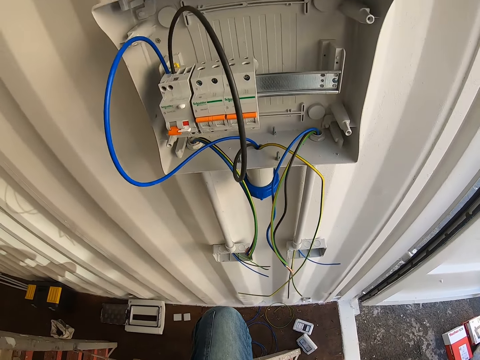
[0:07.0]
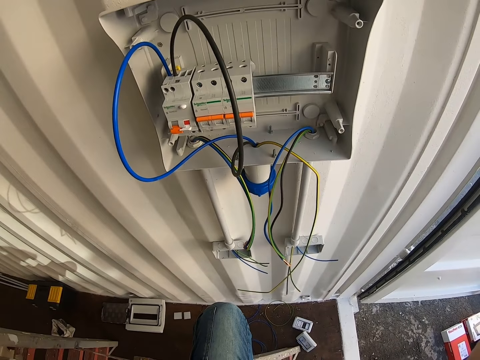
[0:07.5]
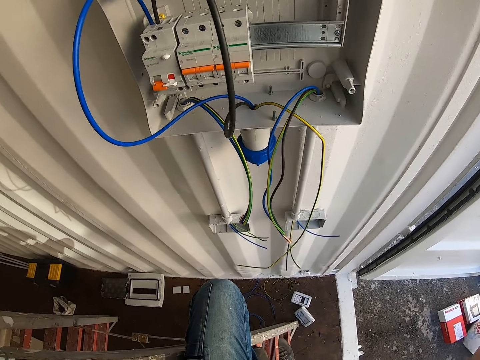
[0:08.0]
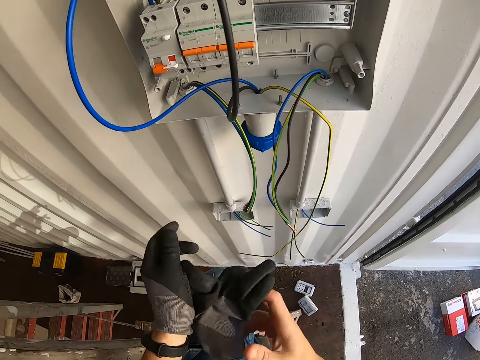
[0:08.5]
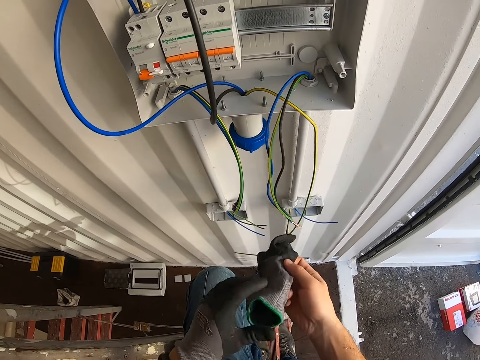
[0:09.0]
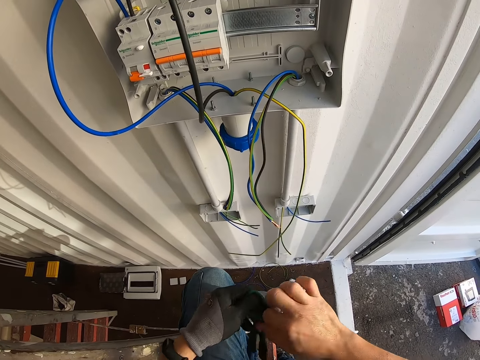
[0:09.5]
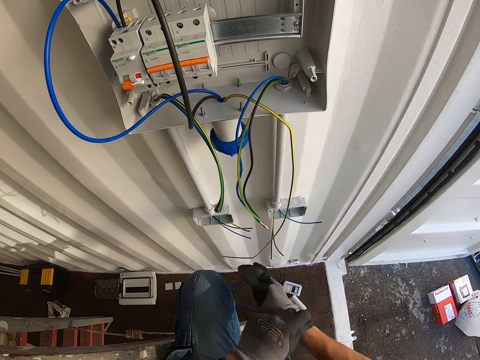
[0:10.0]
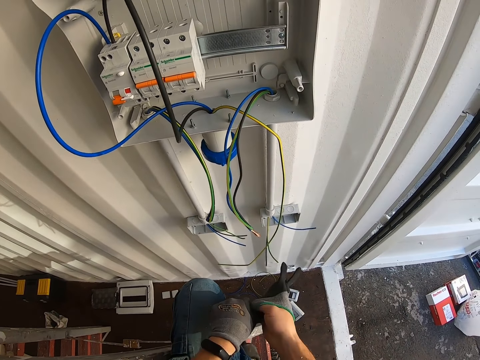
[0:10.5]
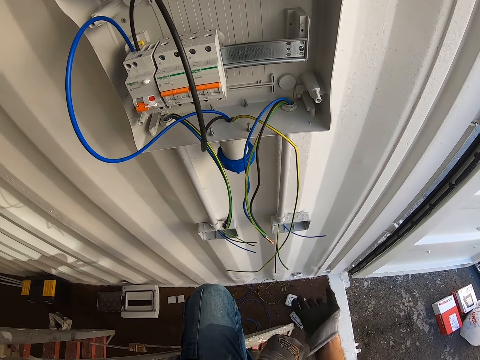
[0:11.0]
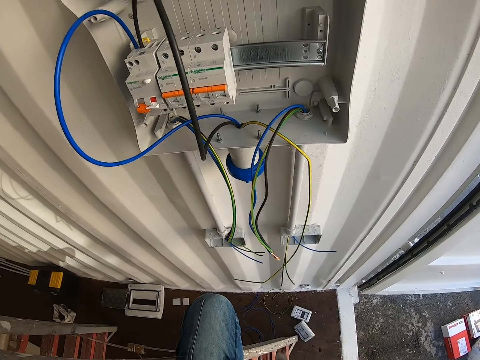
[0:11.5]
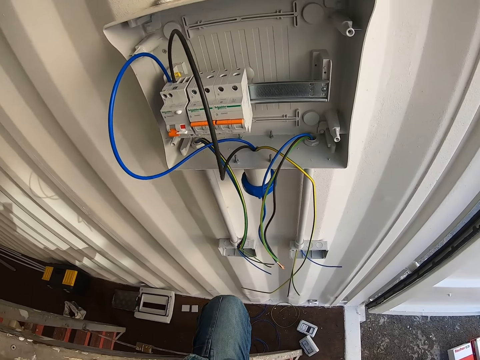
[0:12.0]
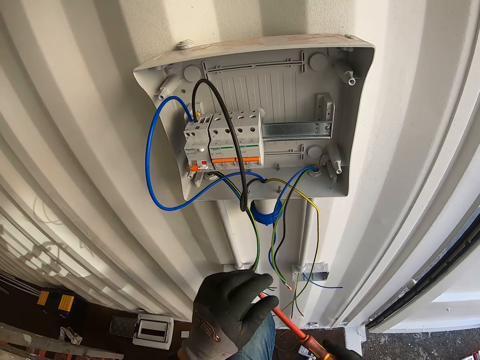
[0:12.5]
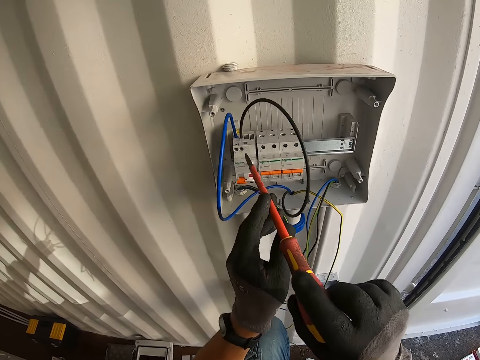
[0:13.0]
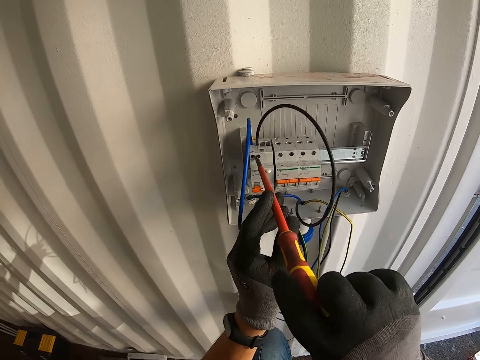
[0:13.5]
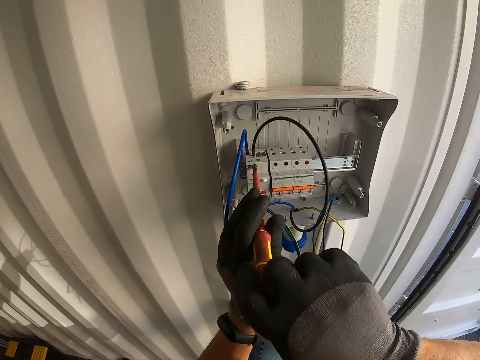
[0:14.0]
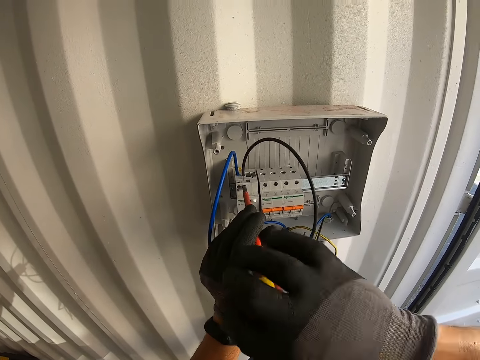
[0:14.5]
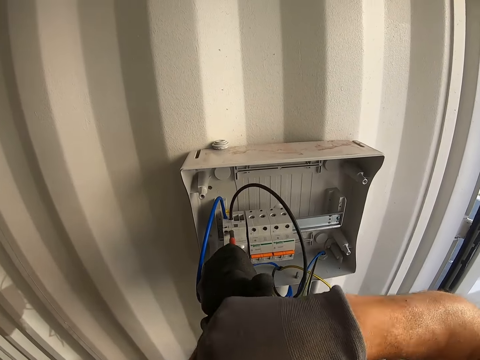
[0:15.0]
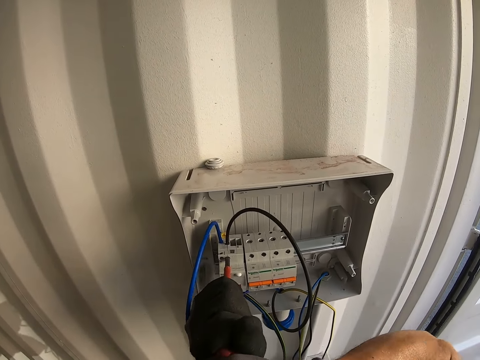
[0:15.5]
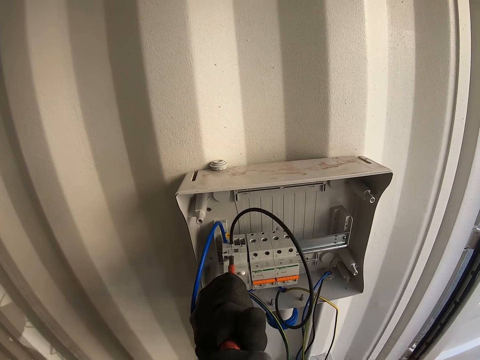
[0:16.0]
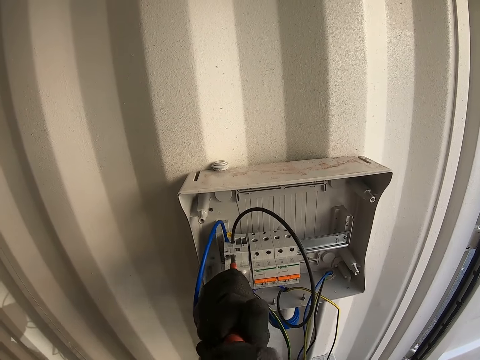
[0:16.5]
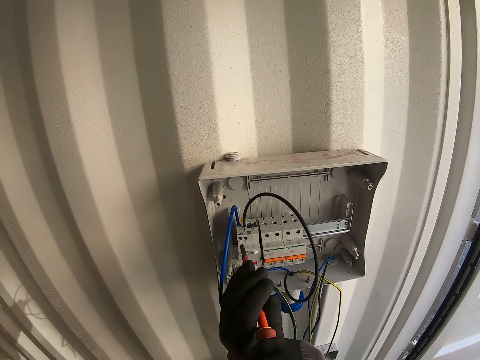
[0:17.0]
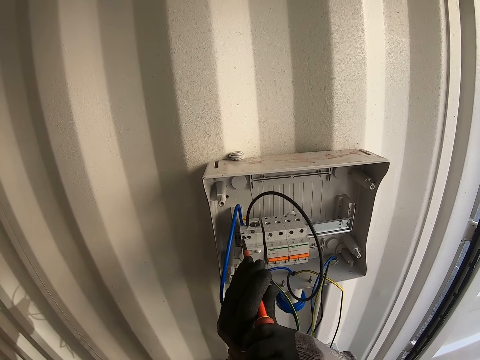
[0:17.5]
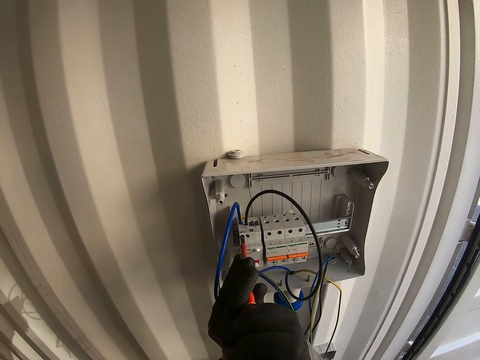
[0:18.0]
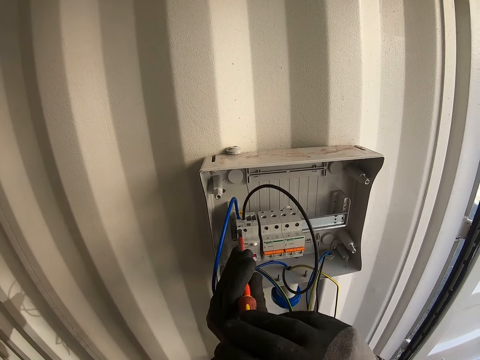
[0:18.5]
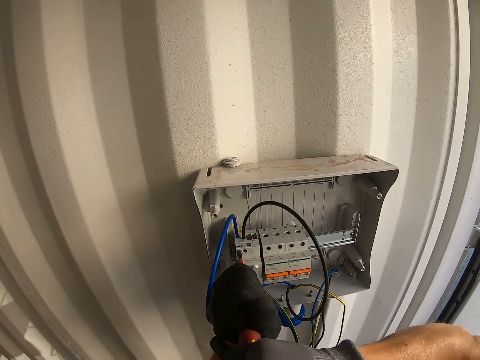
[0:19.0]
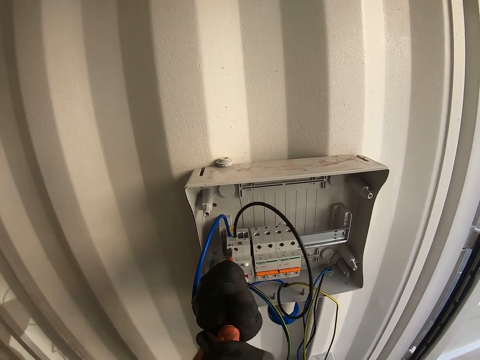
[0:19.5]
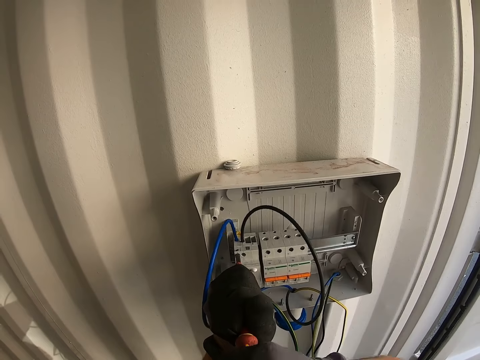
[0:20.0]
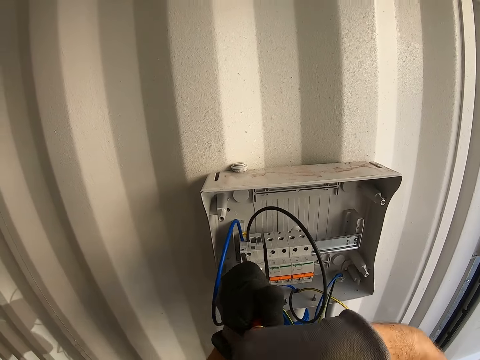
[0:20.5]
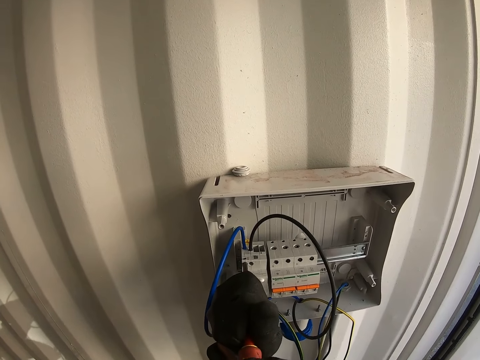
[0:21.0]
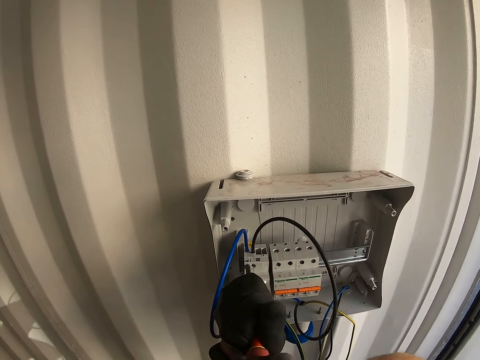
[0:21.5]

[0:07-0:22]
The camera wearer wears the gloves. They pick the screwdriver. They open the screws in the power cutout. They fix the cables in the panel box with the screwdriver.

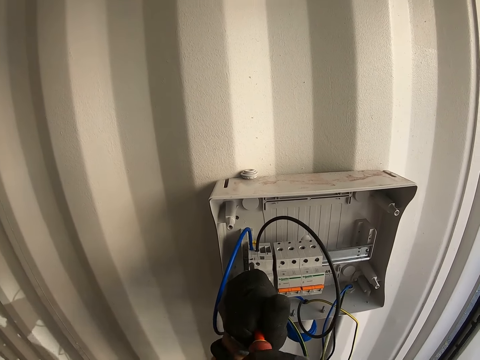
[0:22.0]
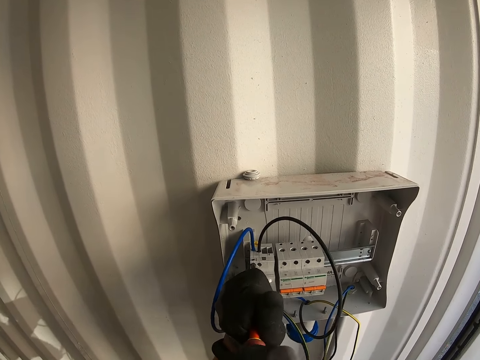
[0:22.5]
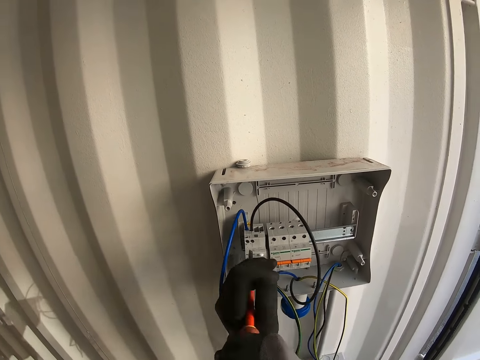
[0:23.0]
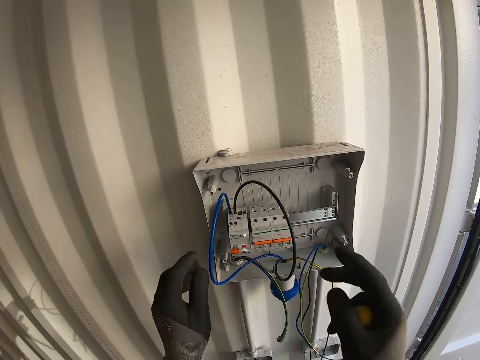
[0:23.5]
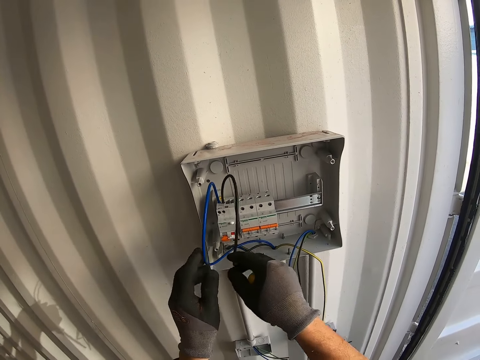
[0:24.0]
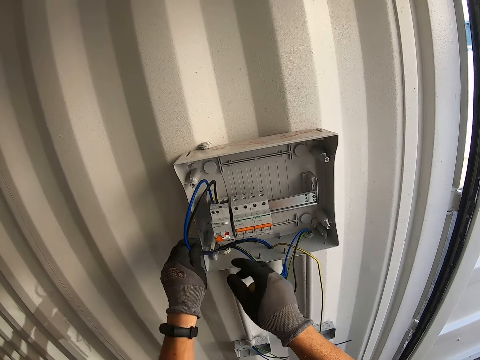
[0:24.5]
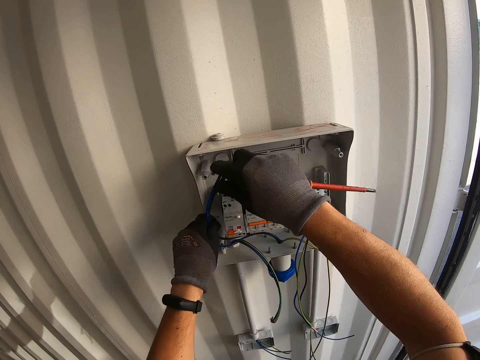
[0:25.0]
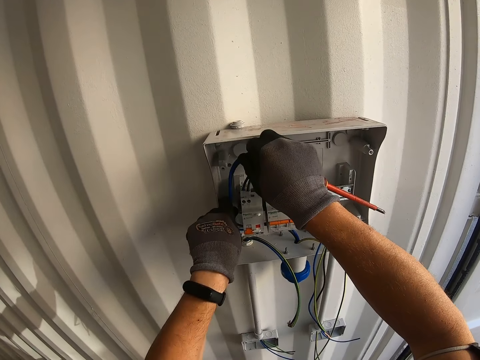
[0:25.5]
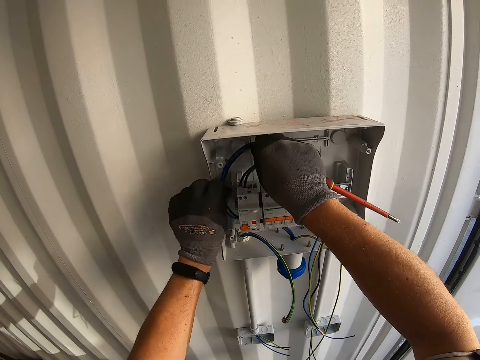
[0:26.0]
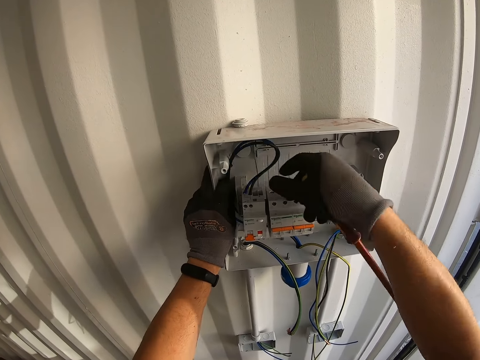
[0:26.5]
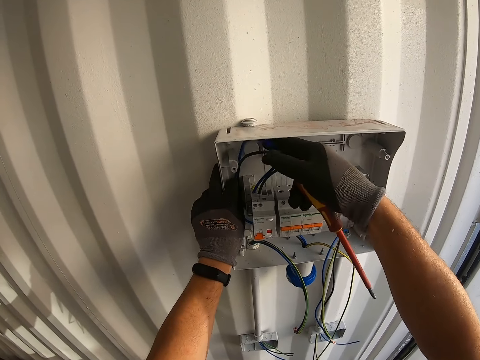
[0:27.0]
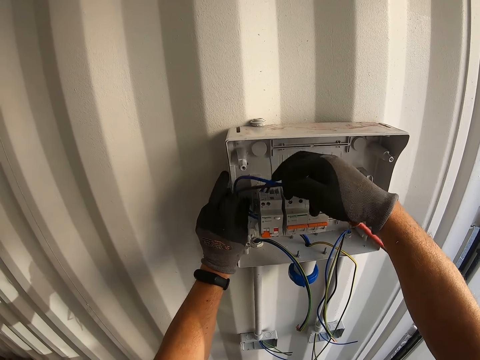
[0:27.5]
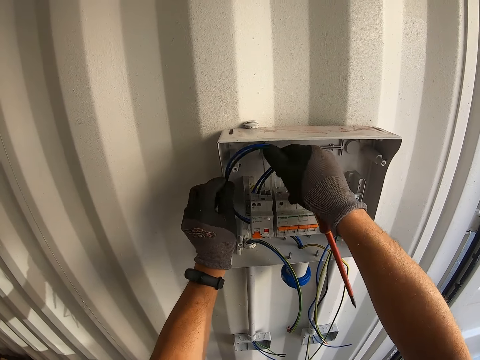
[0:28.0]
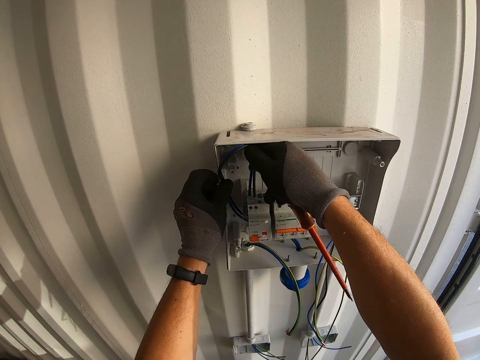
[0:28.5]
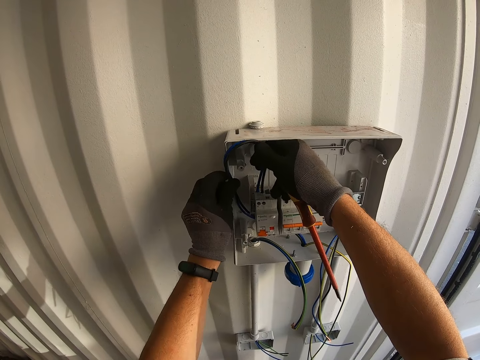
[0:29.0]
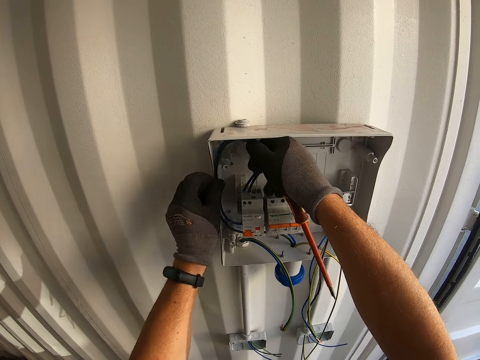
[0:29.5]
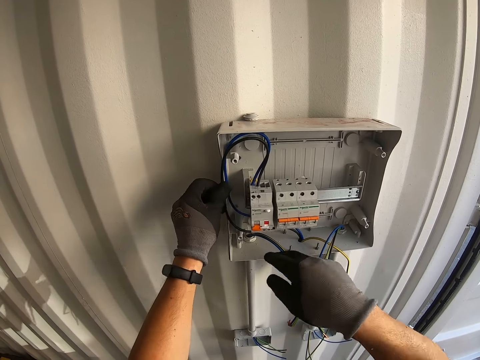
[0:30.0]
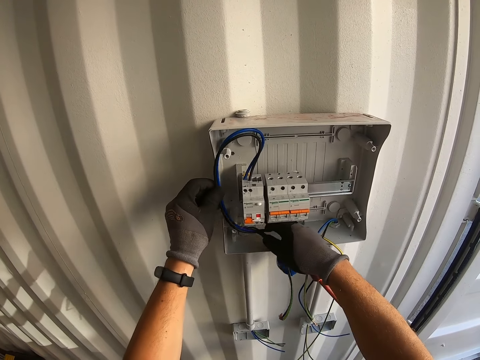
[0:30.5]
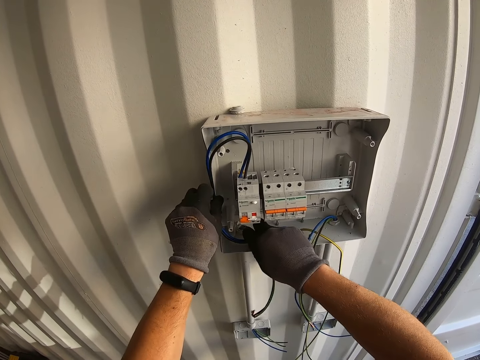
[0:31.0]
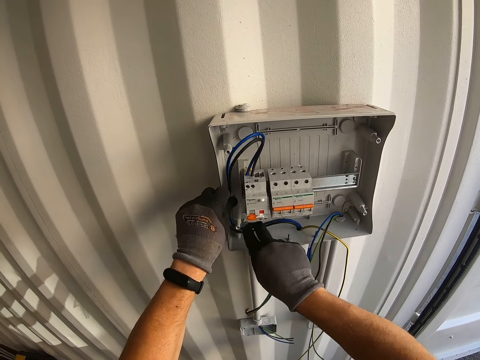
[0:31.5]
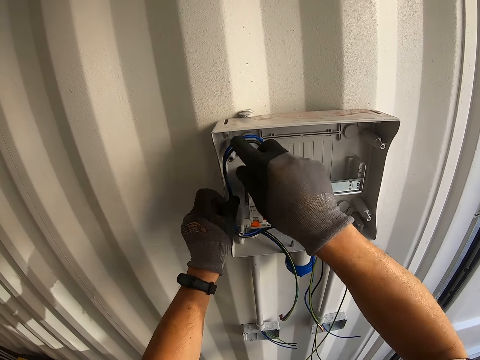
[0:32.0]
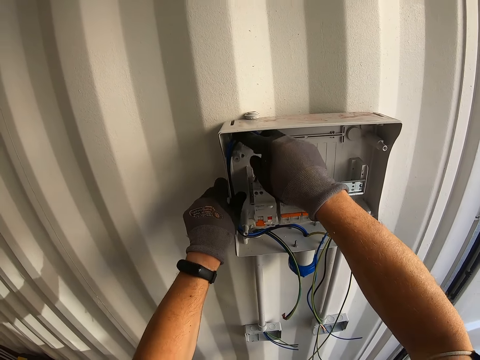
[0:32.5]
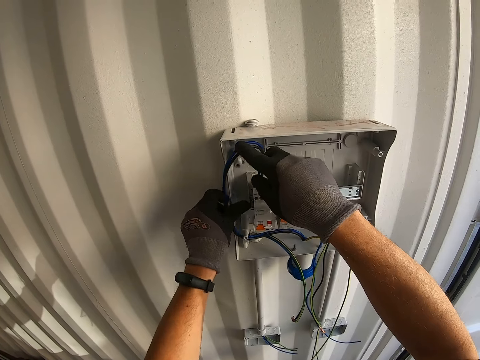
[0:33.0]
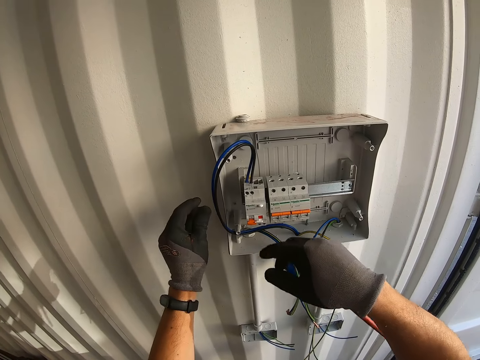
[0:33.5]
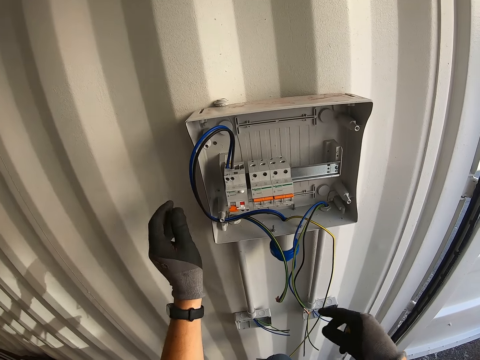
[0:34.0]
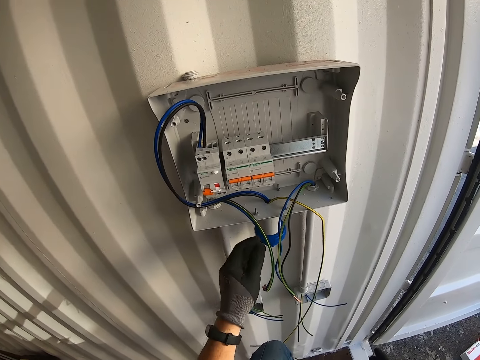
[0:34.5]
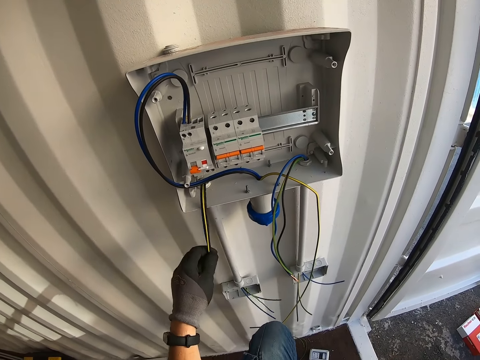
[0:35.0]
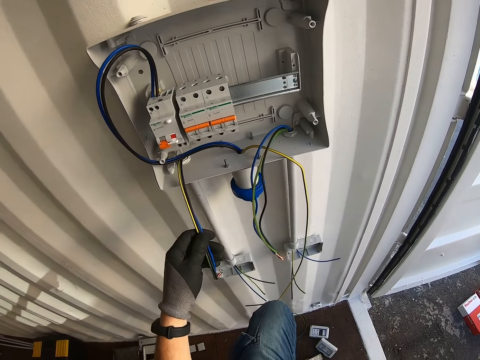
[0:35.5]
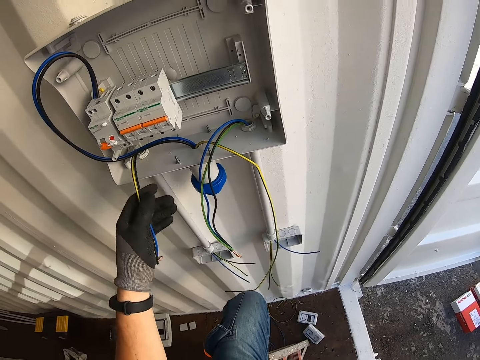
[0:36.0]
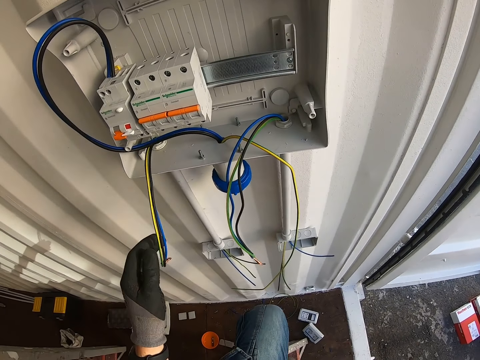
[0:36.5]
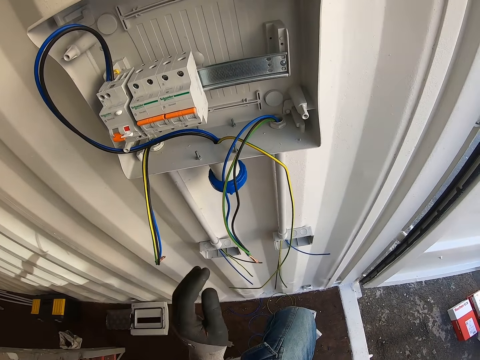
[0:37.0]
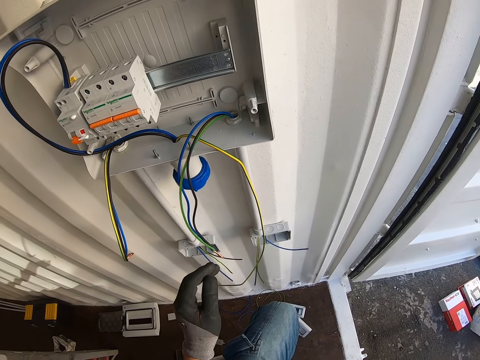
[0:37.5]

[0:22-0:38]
The camera wearer holds the wires together. They touch a wire.
